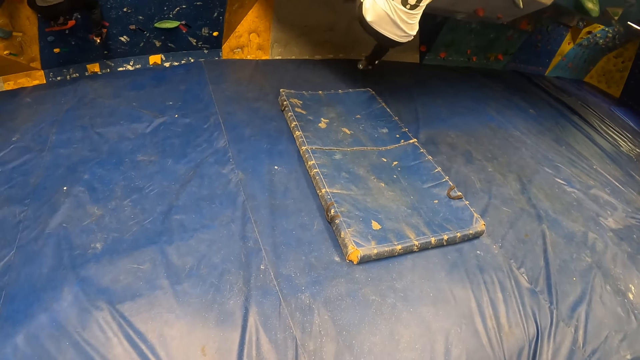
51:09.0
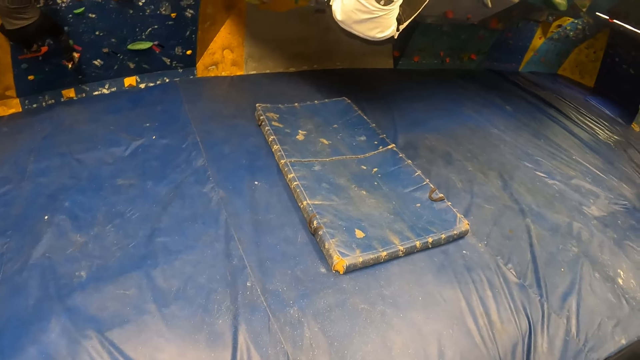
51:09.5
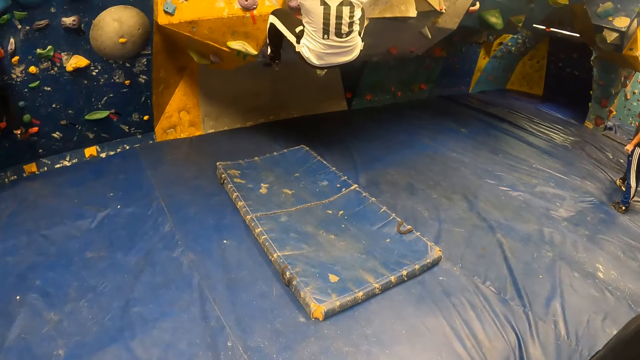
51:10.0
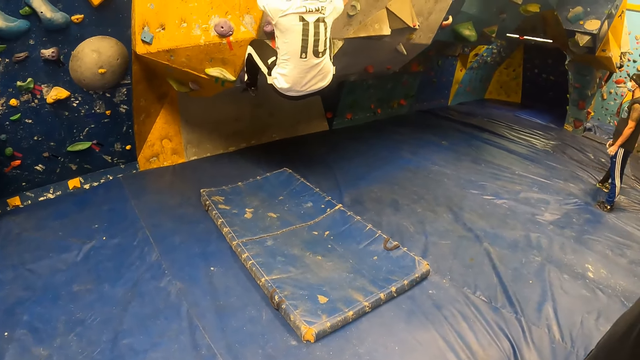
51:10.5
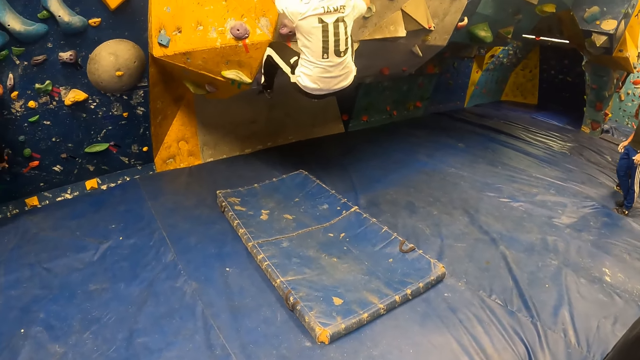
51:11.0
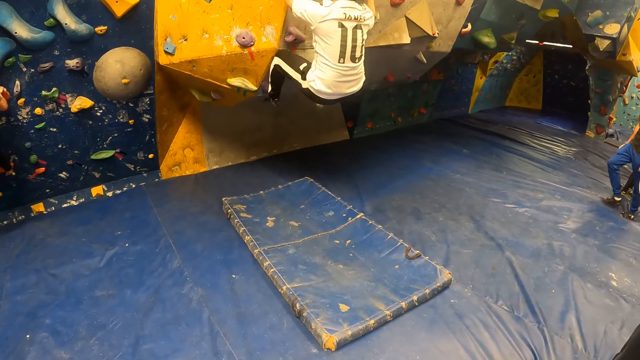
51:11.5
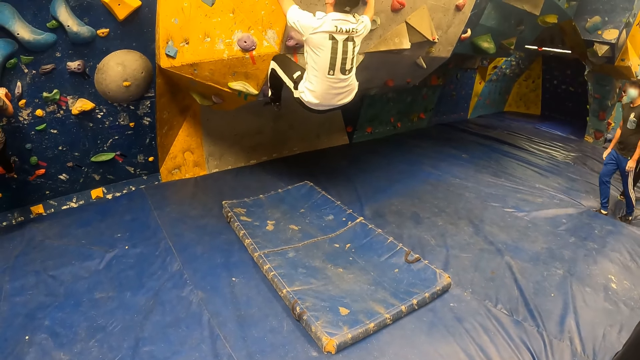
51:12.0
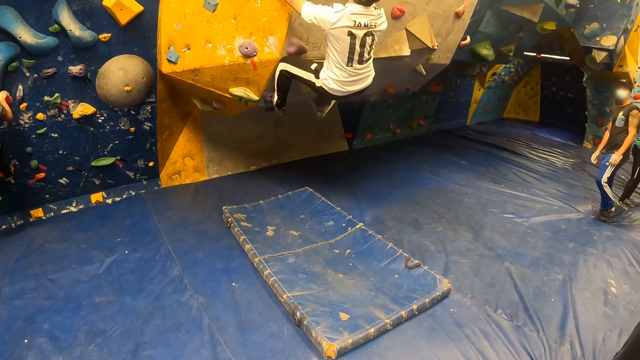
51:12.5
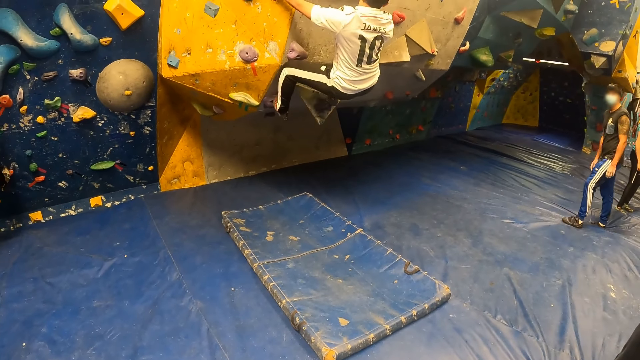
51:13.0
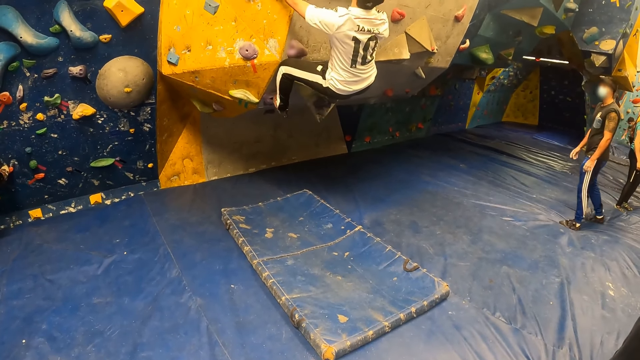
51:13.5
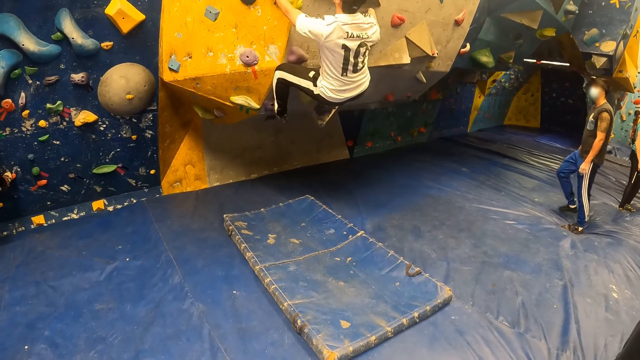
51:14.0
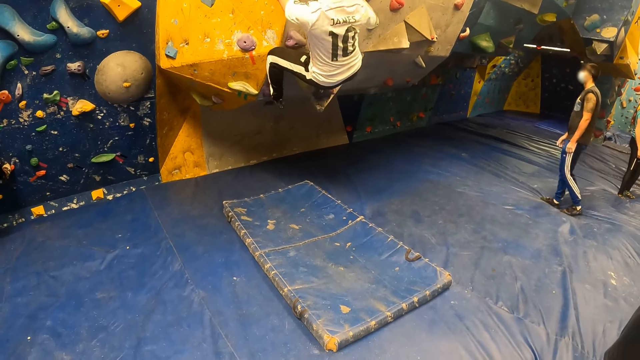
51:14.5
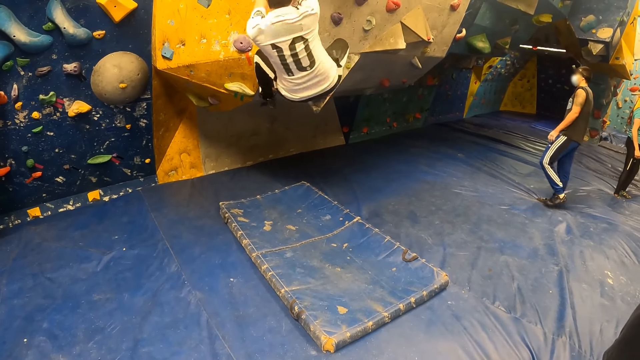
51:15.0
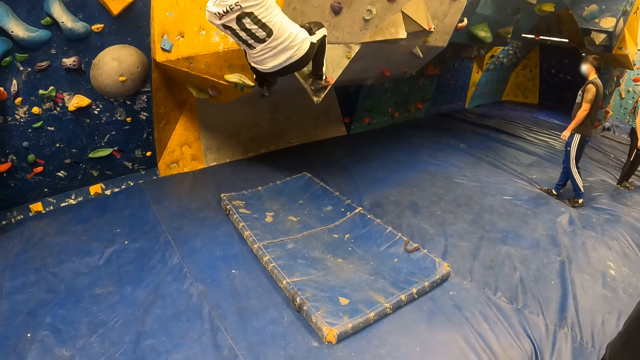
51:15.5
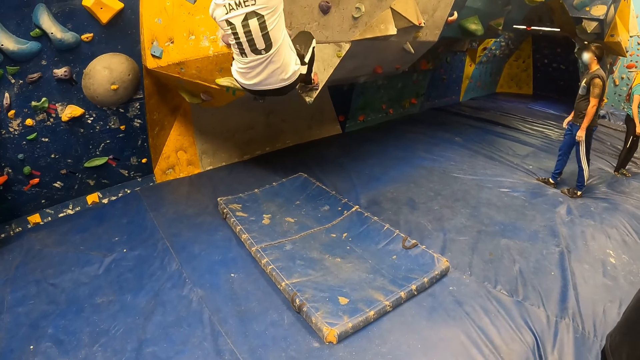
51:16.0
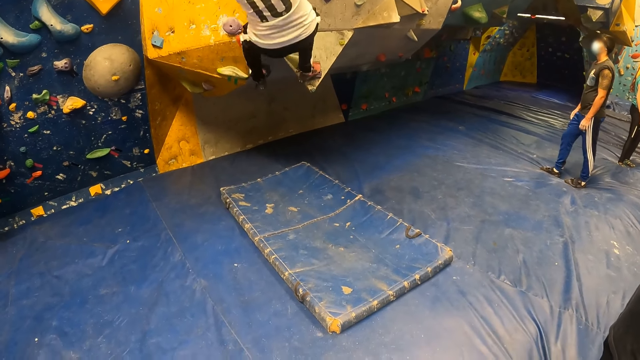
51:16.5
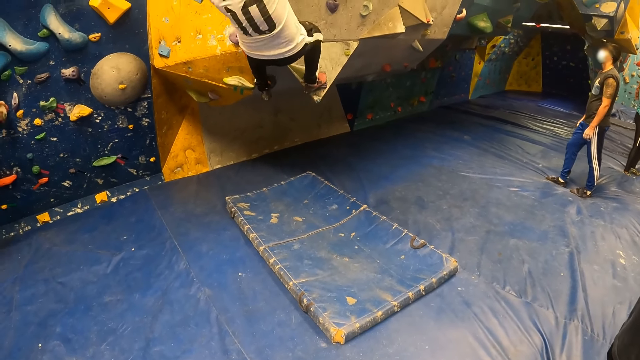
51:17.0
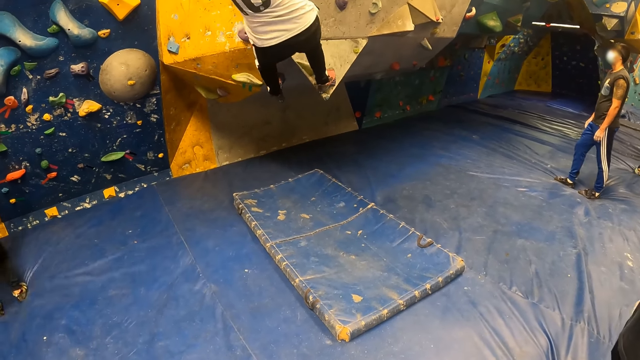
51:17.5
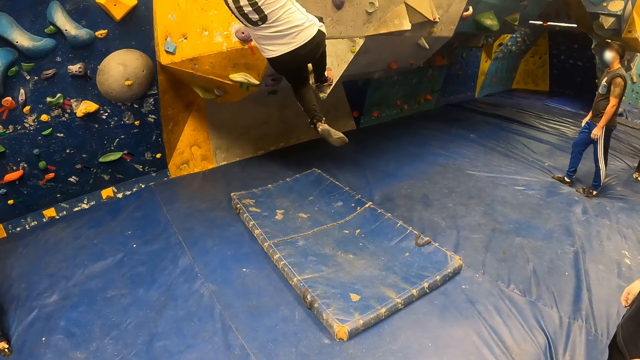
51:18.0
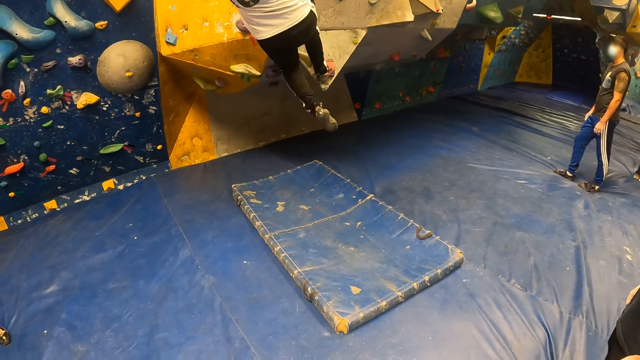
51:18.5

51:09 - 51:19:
The camera wearer looks at a man climbing the wall.

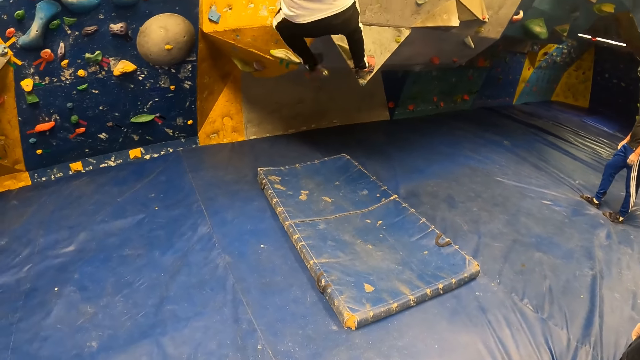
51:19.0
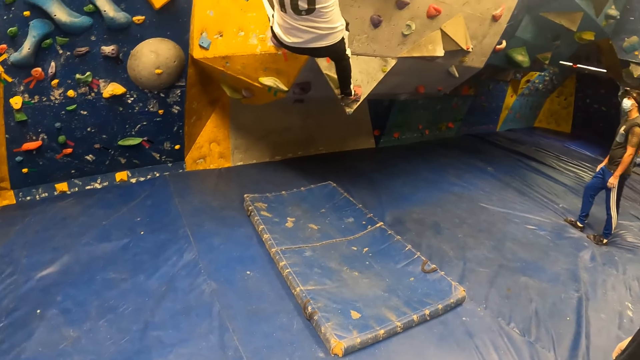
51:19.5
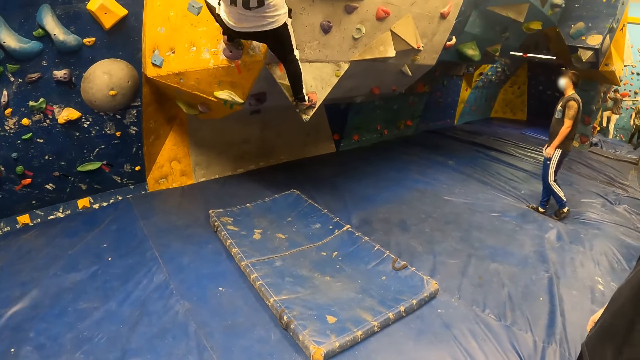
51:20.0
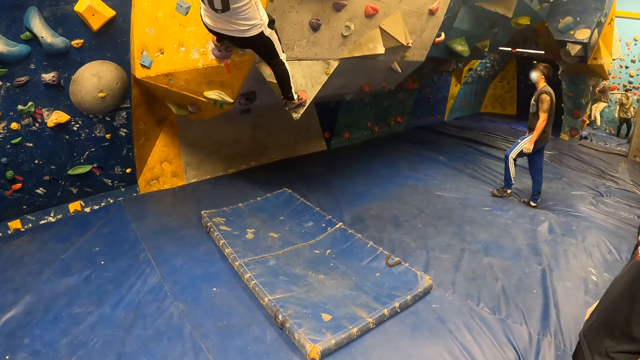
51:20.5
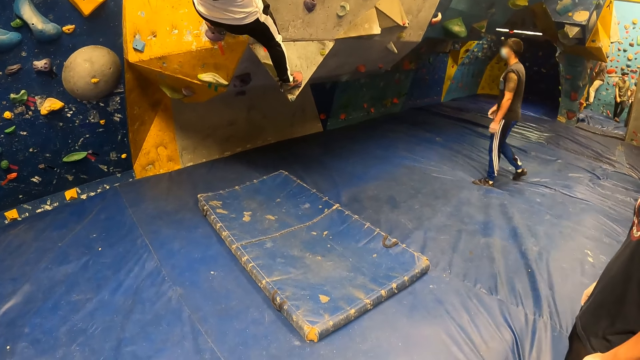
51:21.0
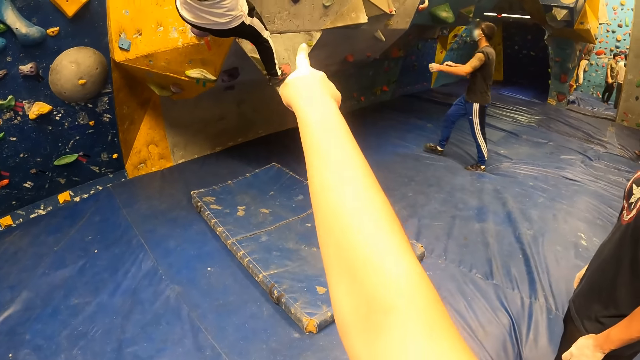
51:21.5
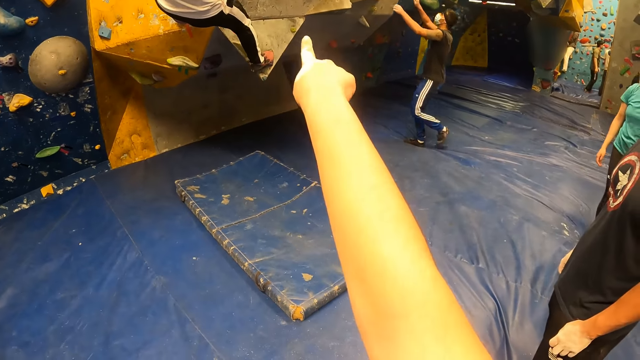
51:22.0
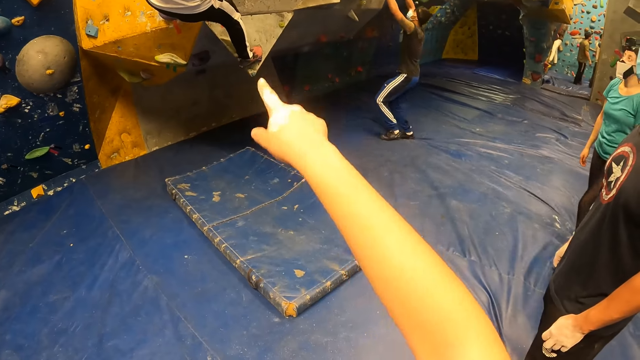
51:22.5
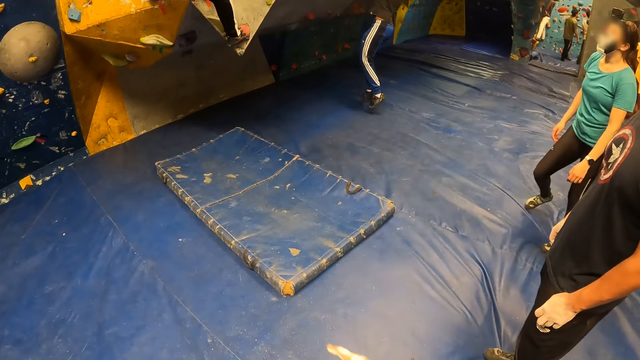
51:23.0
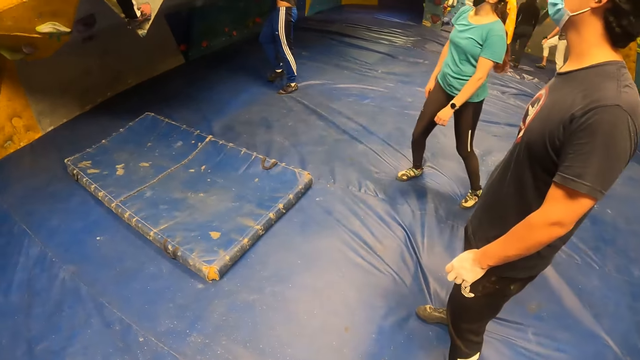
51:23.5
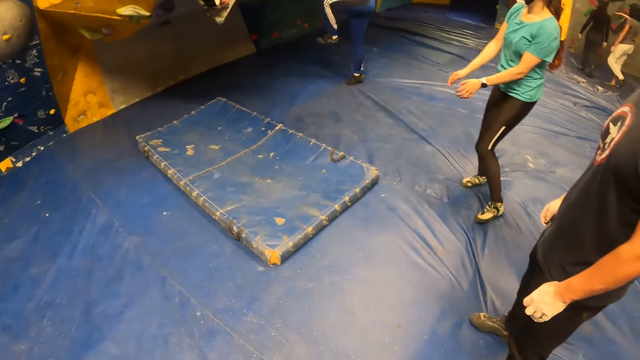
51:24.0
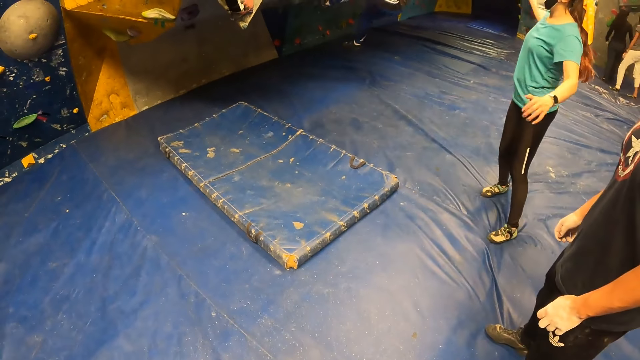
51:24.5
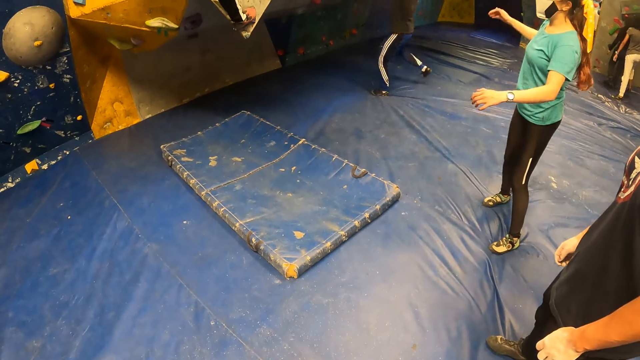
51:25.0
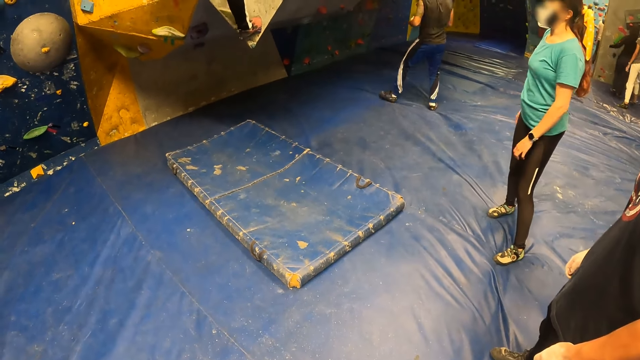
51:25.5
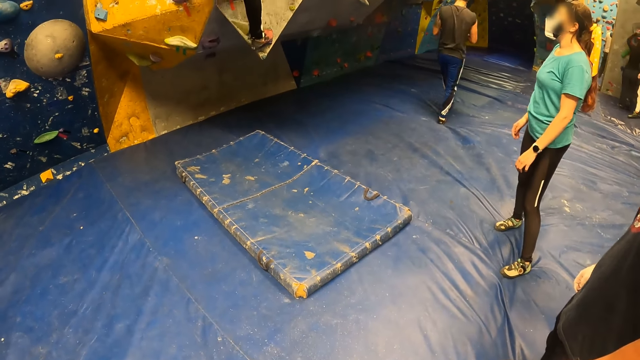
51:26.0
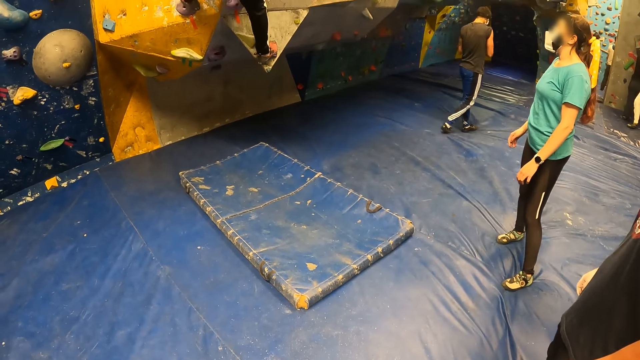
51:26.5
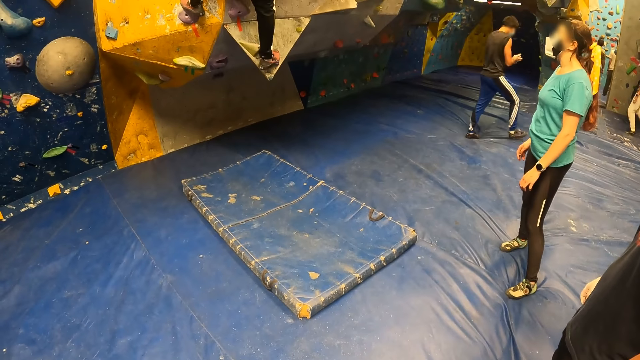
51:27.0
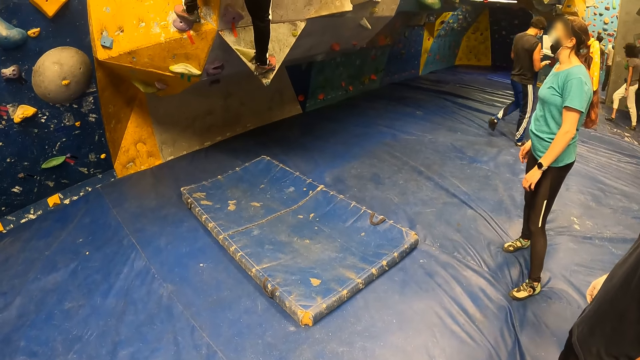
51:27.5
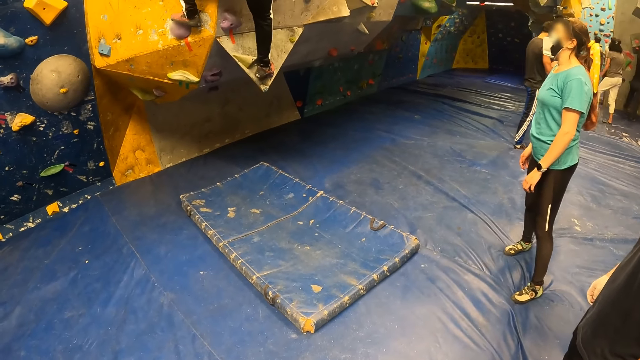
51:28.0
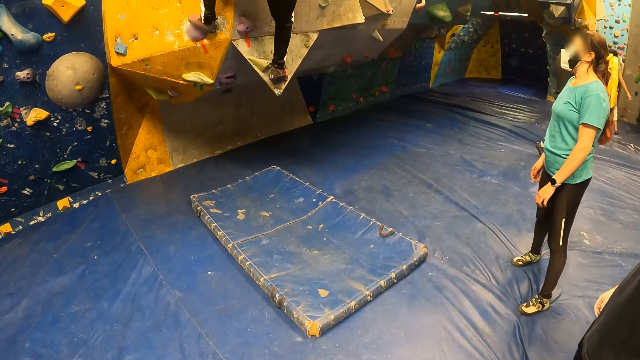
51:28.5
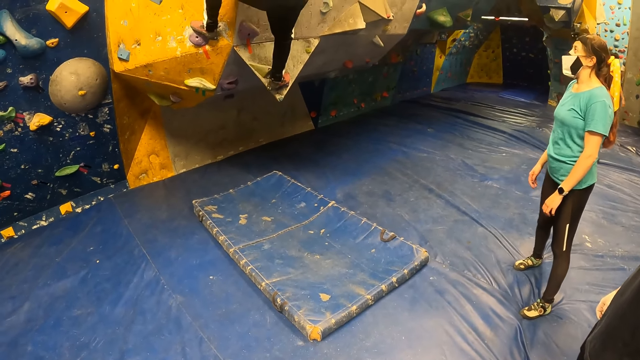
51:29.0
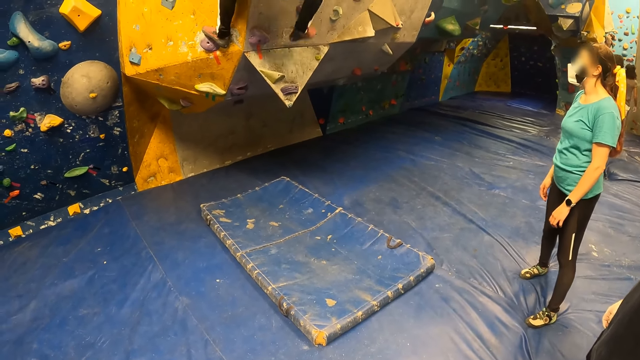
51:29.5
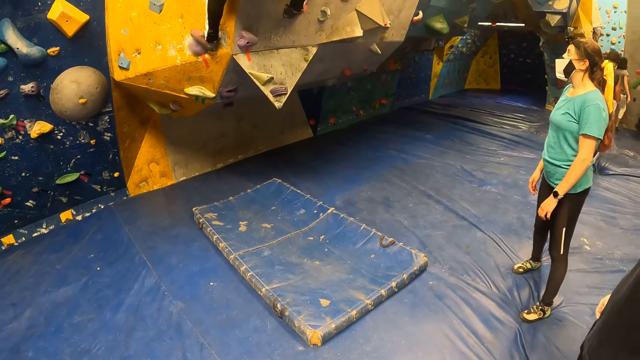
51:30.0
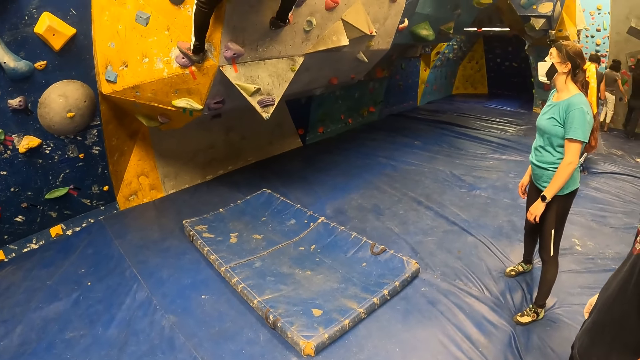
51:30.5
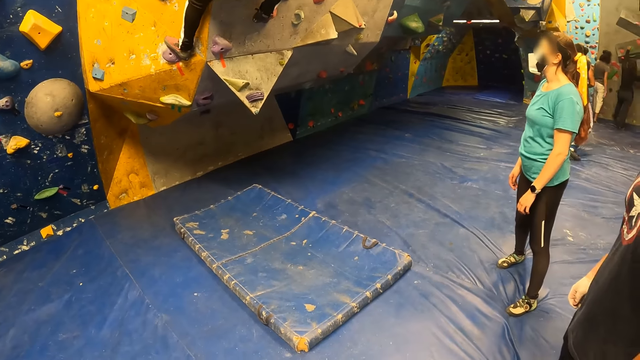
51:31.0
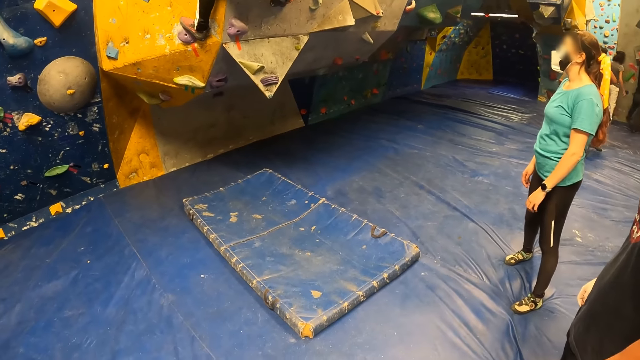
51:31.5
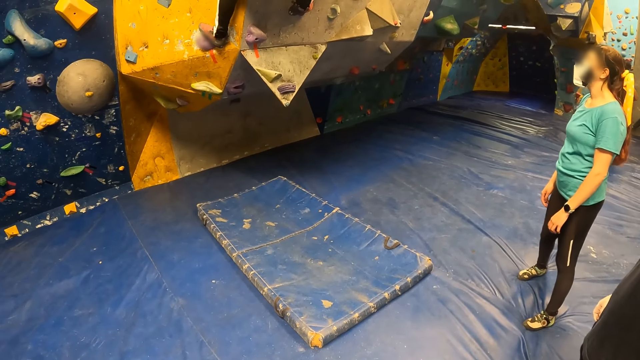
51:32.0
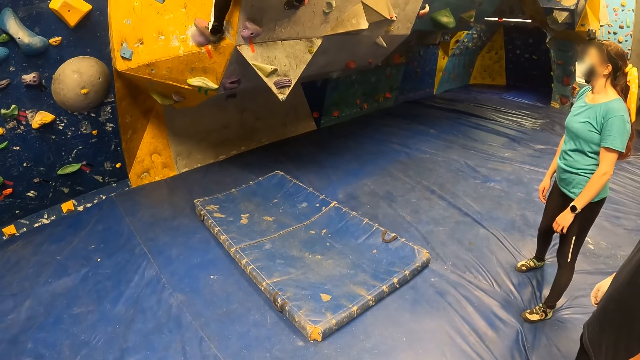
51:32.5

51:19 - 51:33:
The camera wearer points at the wall. They look at a man climbing the wall.
